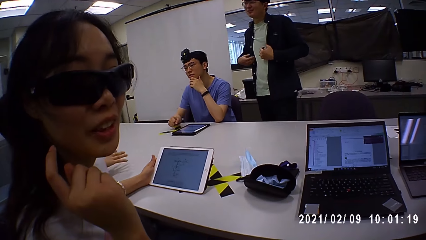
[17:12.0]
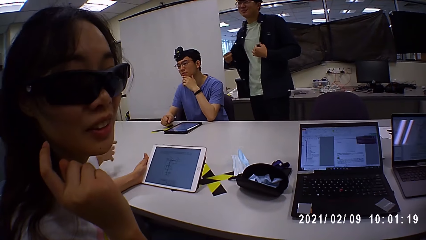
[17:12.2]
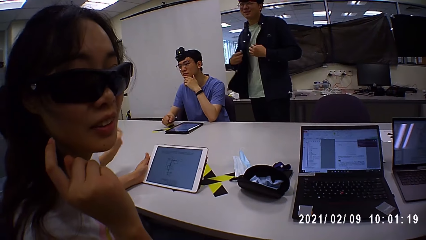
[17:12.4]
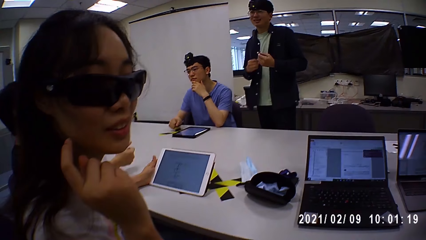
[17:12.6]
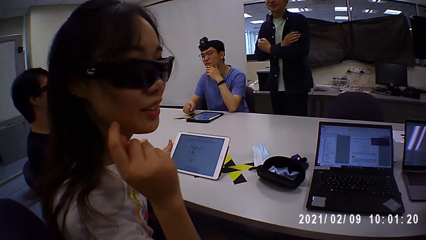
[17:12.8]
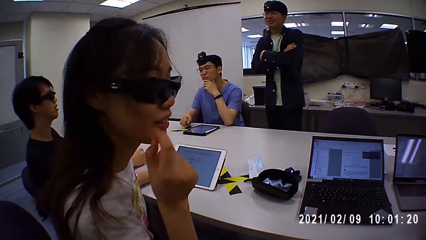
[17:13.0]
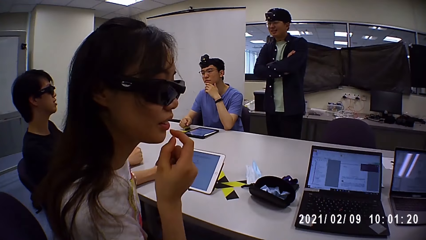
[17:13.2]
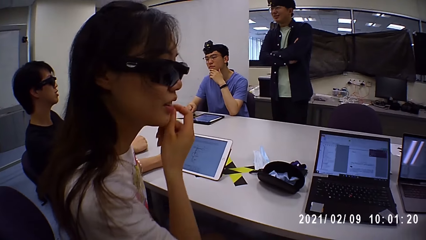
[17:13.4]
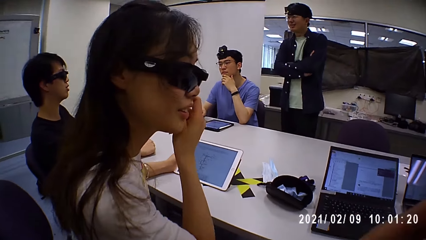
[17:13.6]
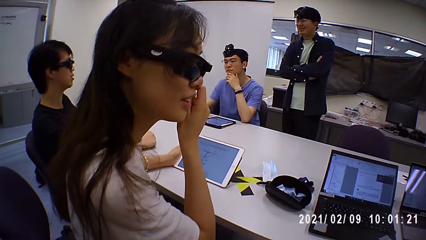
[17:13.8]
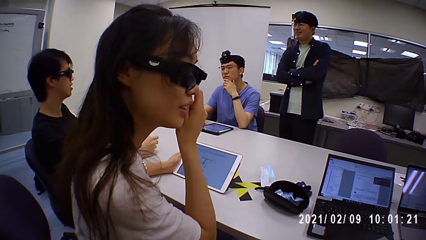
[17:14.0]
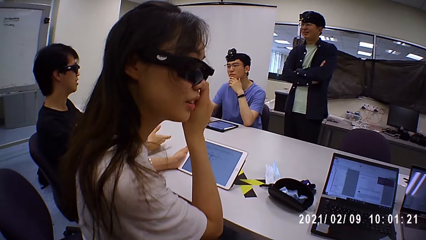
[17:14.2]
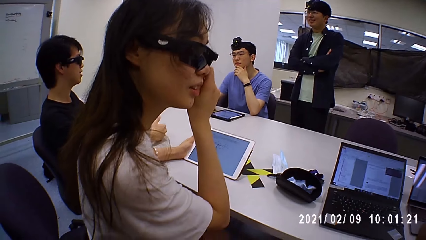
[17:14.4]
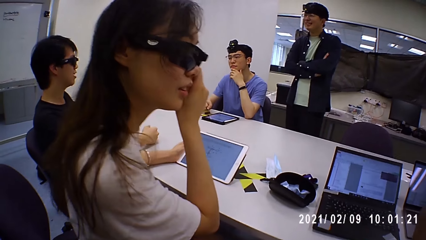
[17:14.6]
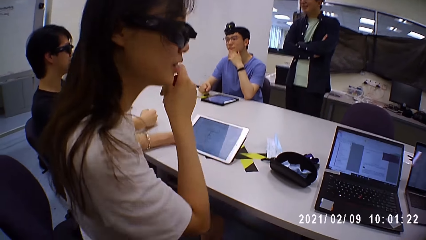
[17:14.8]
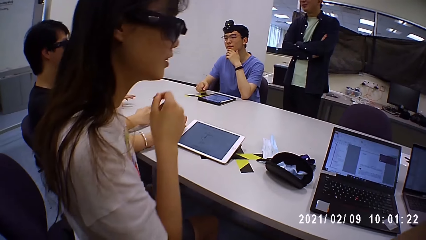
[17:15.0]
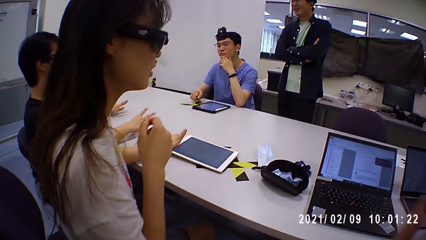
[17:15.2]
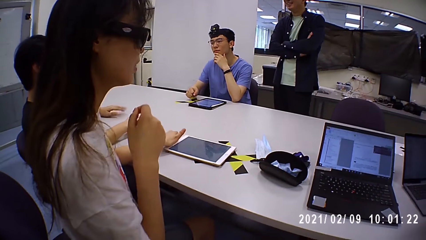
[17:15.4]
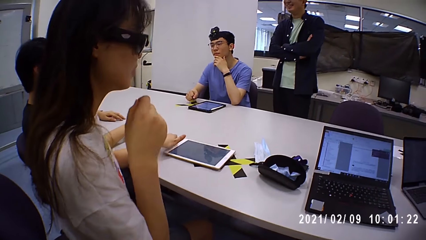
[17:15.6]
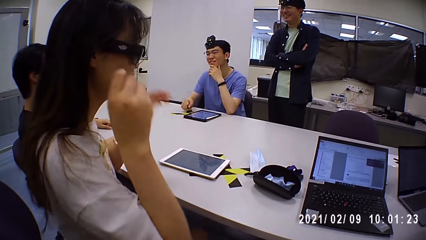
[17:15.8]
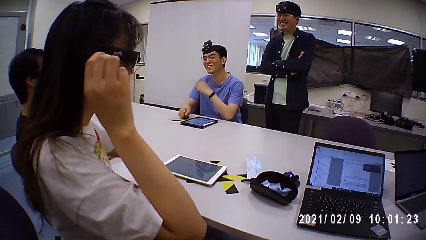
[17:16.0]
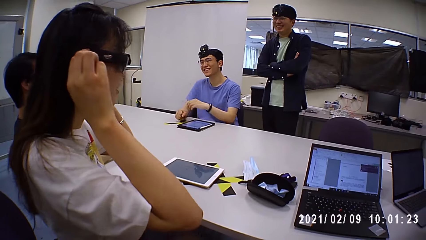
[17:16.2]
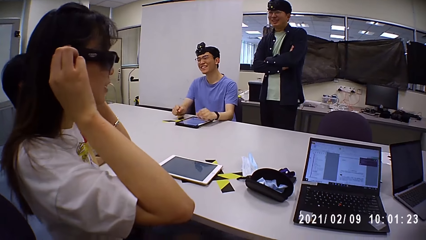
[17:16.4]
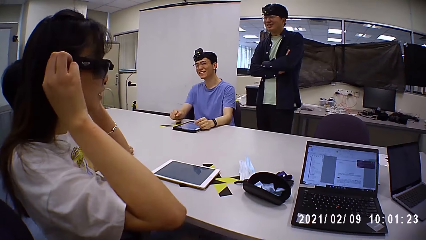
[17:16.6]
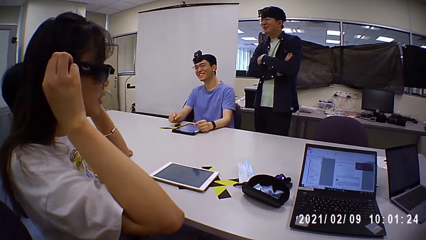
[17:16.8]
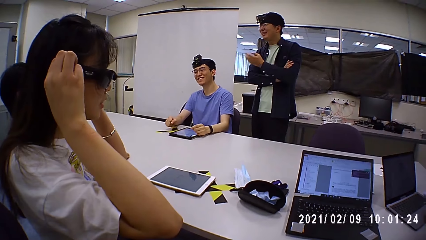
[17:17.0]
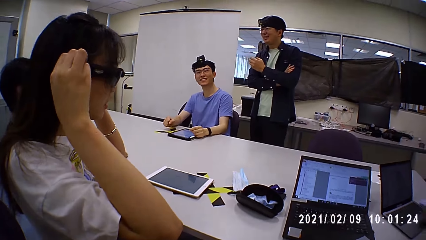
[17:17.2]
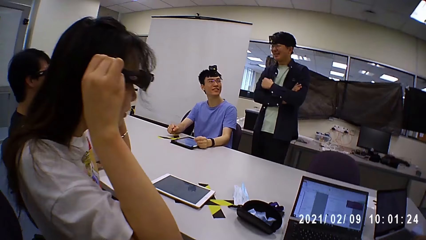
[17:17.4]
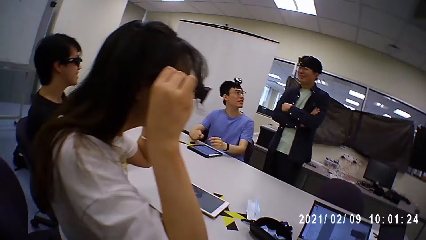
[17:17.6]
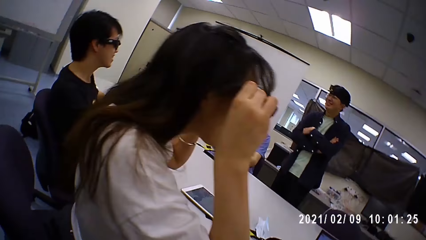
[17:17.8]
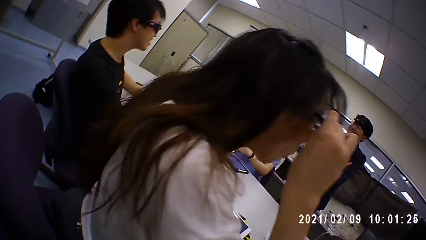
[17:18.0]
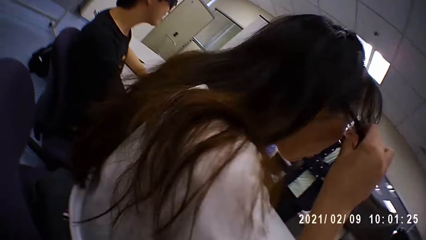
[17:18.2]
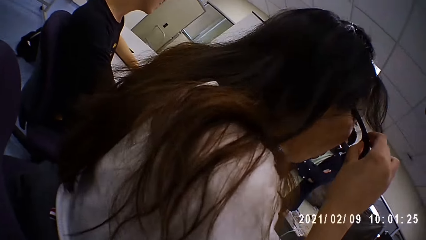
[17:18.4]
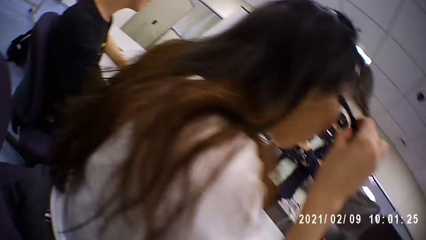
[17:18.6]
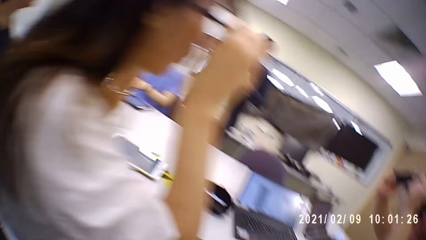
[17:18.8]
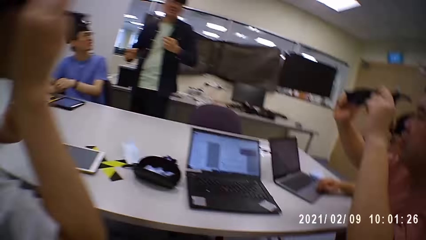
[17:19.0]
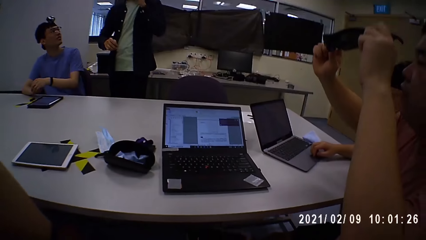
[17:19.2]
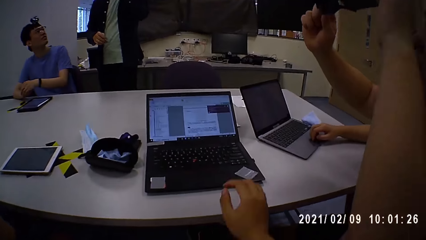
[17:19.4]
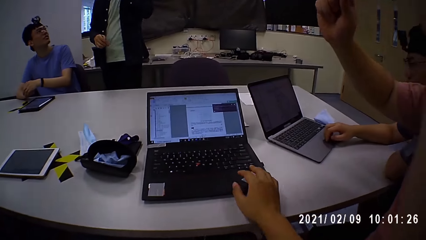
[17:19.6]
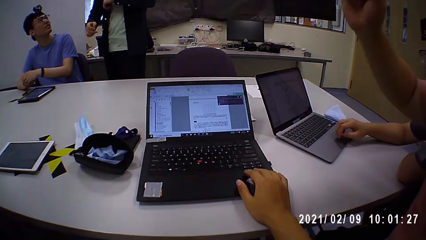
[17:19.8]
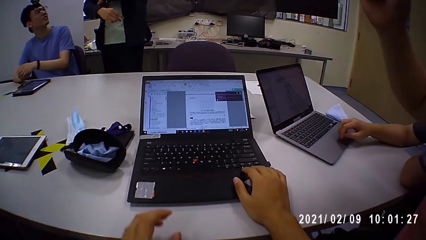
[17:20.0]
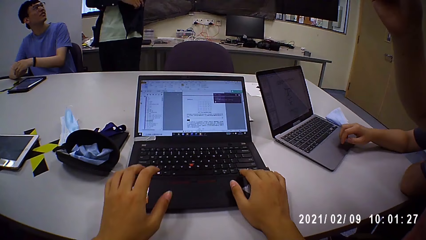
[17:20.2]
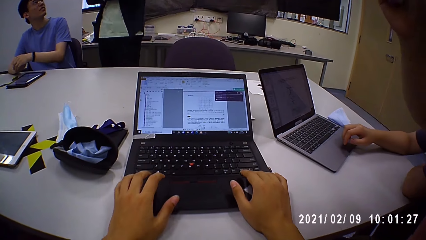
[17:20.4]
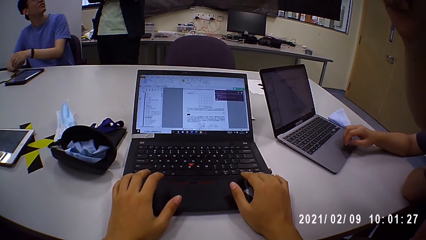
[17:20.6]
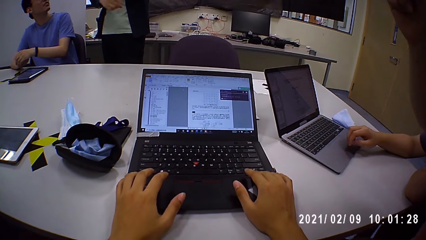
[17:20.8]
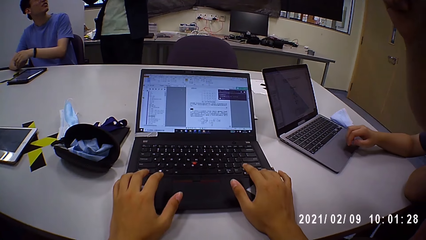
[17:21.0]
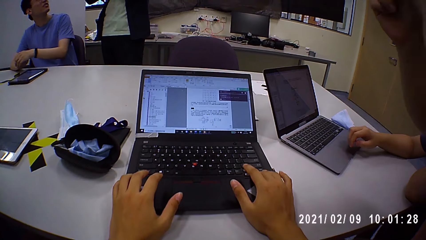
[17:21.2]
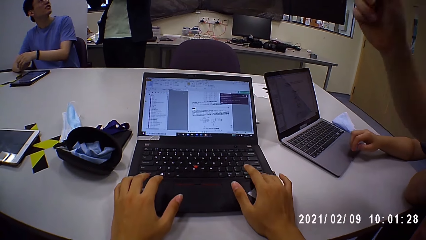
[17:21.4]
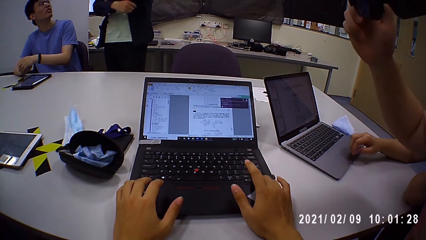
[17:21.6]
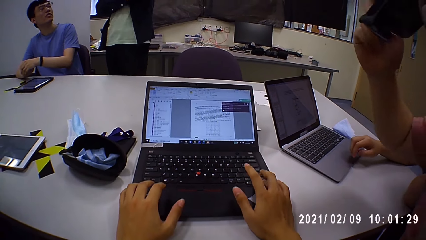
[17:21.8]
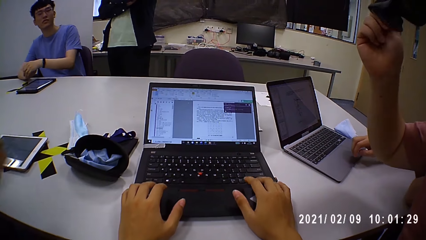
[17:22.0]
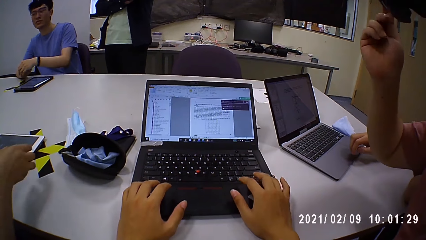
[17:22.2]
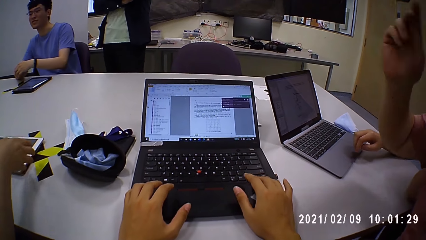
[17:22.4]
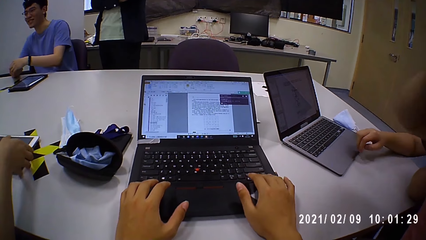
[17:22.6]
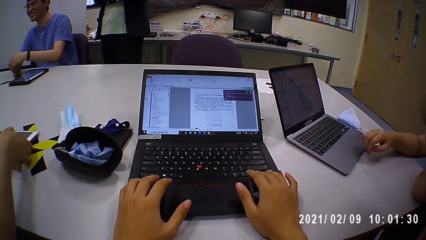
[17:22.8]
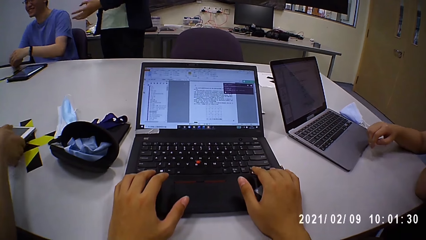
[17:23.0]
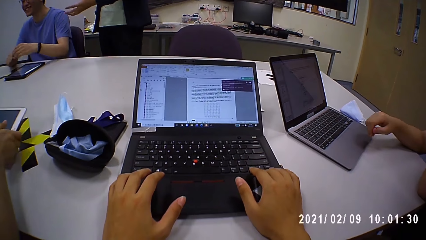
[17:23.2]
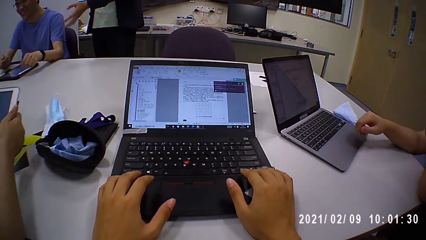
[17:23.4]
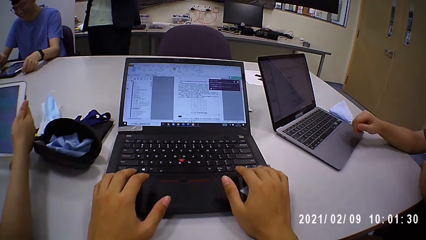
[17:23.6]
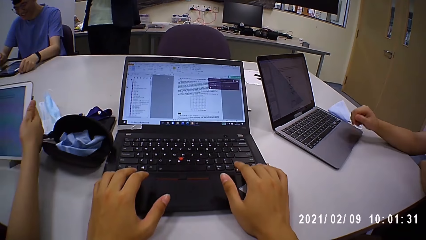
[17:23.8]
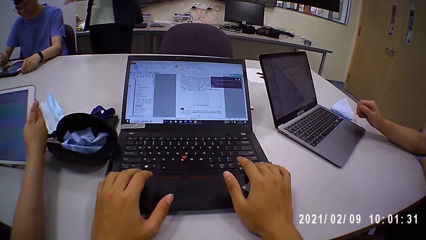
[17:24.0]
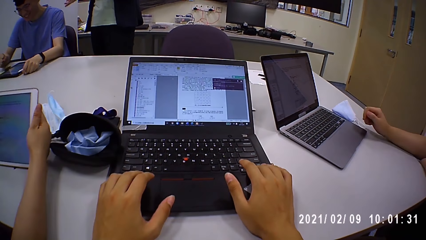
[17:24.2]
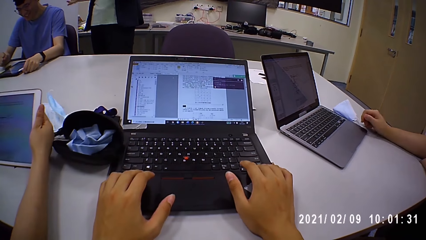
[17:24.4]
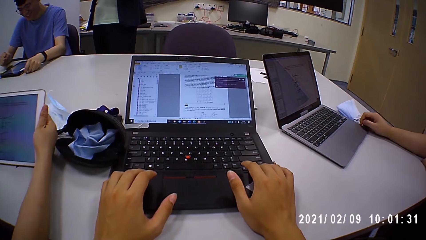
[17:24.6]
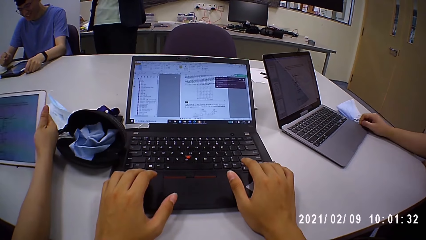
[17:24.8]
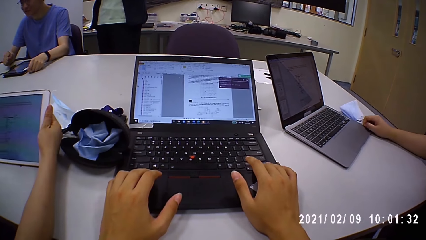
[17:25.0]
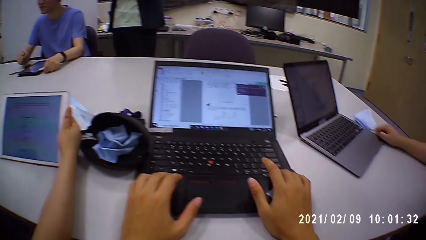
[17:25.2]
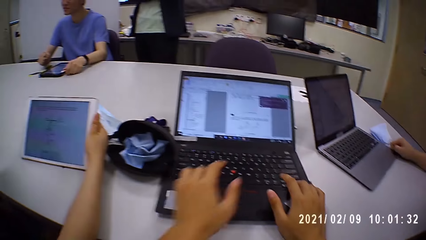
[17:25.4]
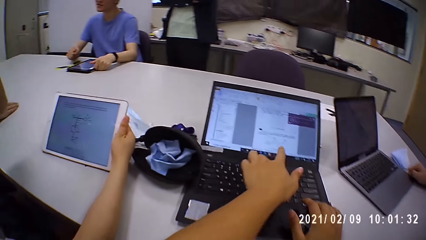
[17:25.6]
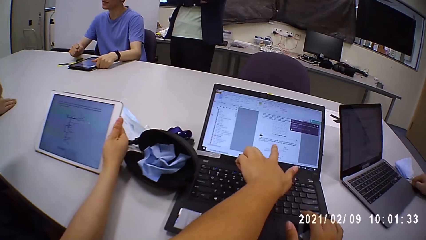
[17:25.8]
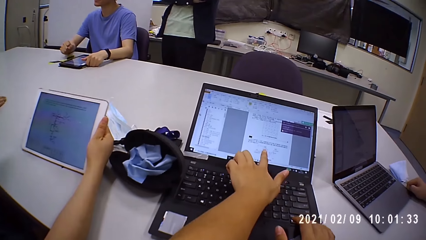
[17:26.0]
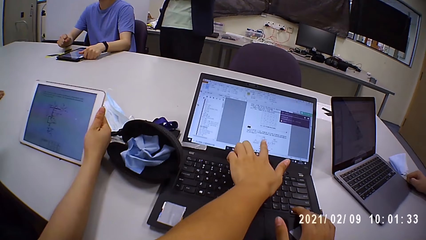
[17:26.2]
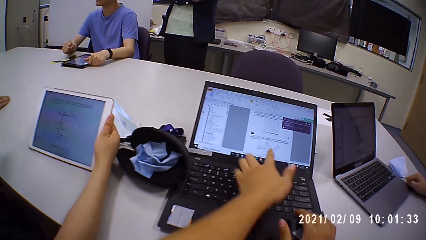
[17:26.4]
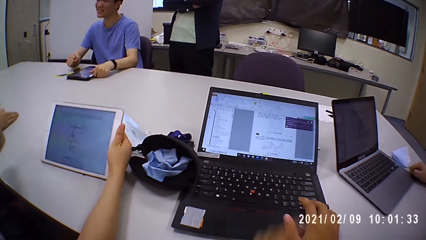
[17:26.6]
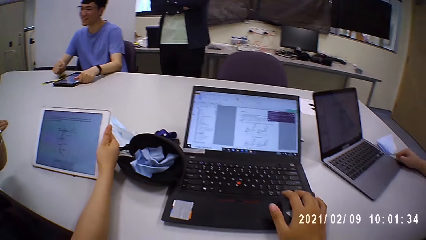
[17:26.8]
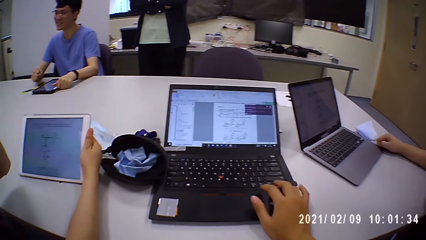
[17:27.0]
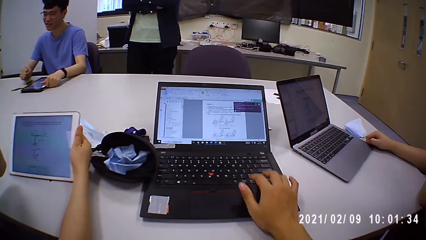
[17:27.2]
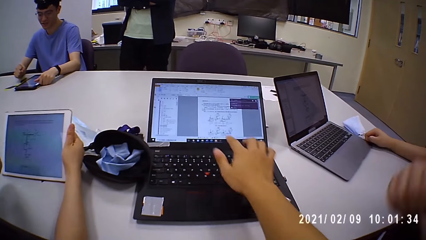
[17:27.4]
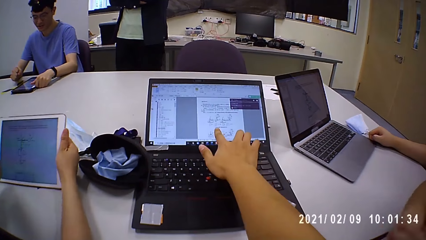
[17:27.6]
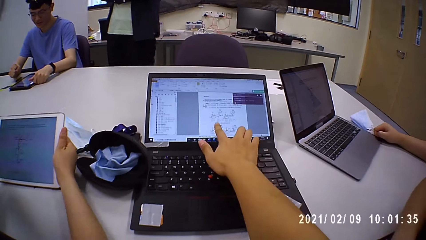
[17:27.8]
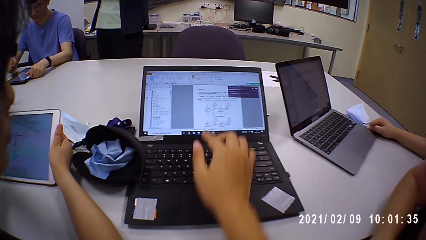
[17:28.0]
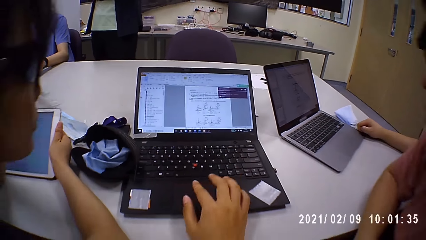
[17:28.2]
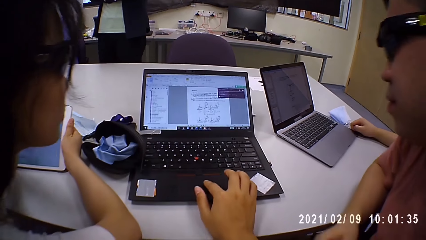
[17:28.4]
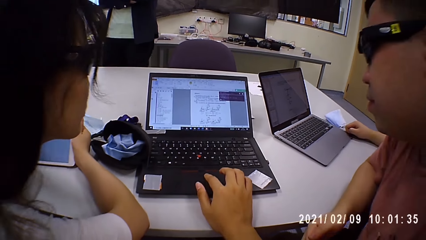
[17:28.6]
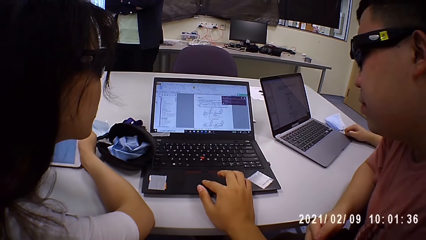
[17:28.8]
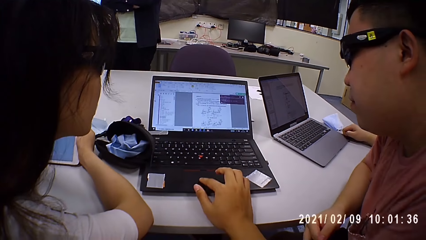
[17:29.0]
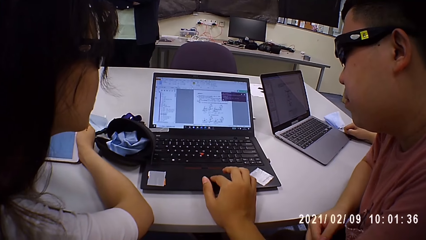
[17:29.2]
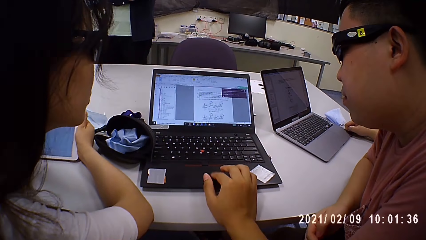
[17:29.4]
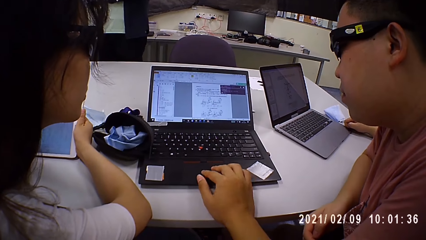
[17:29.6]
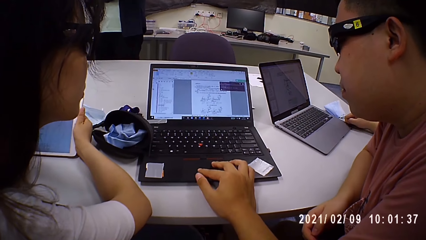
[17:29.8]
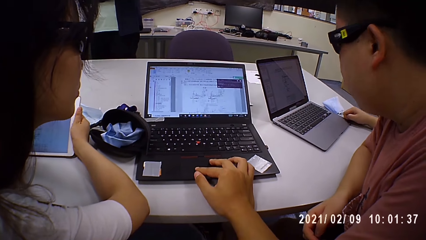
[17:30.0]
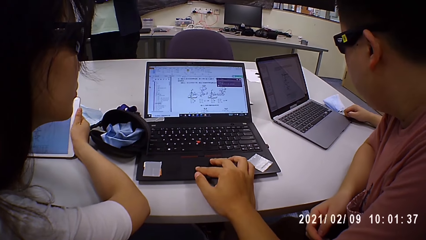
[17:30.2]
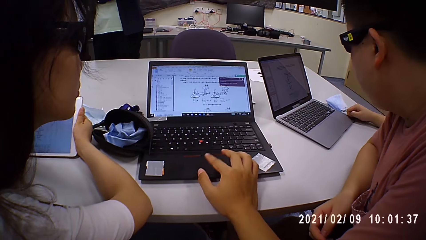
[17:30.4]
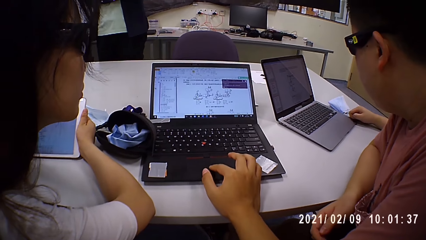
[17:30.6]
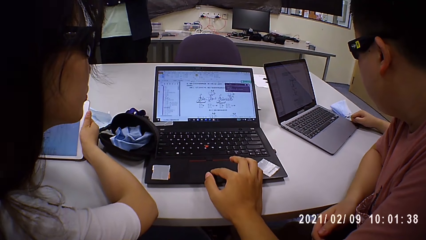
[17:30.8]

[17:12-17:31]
A man pulls his jacket with both hands. The camera wearer interacts with a woman. The woman places the tablet on the table with her left hand. The woman adjusts the pair of eyeglasses on her face with both hands. Another man touches the tablet on the table with his left hand. The woman adjusts the camera. The camera wearer looks around. A third man holds the pair of eyeglasses in both hands. Another man operates the laptop on the table with his right hand. The camera wearer operates the laptop on the table with his right hand. He types on the laptop. He operates the laptop on the table with both hands. The woman picks up the tablet from the table with her right hand. The woman holds the tablet on the table with her right hand. The camera wearer points at the laptop. He interacts with the woman. He interacts with the third man and the woman. He operates the laptop on the table with his right hand. He types on the laptop.
